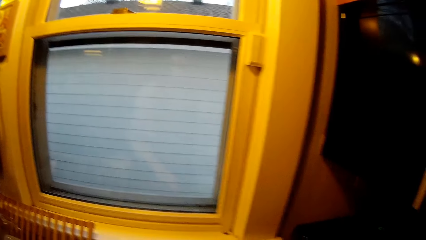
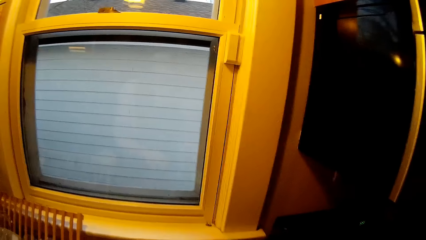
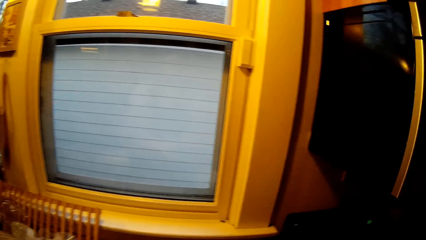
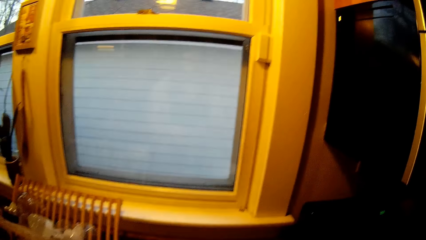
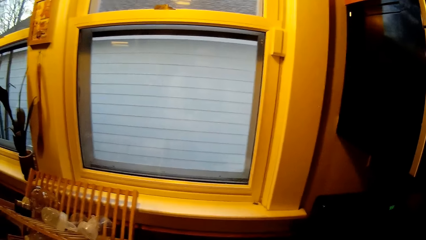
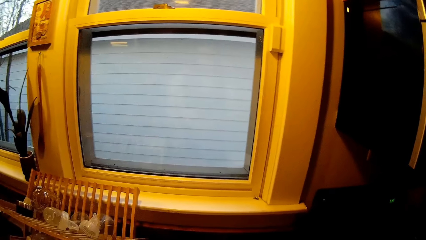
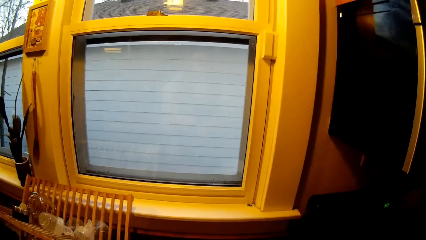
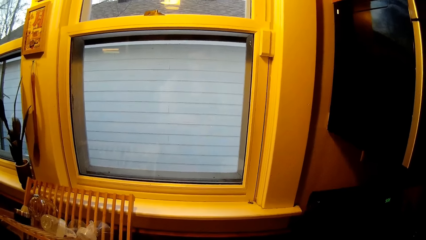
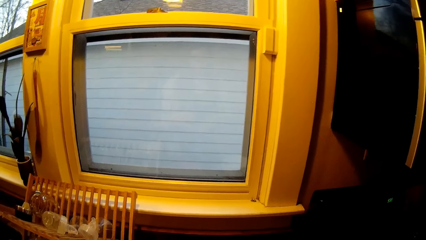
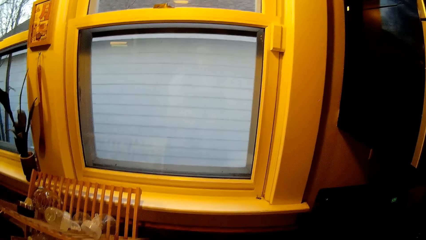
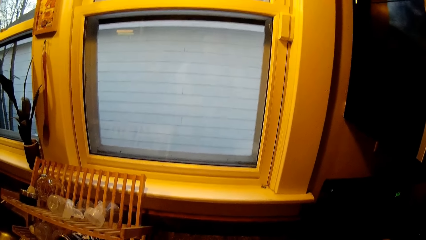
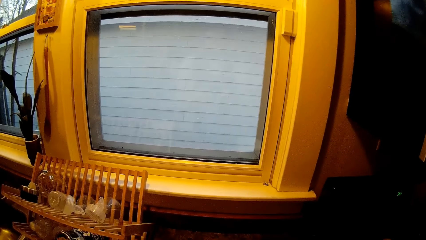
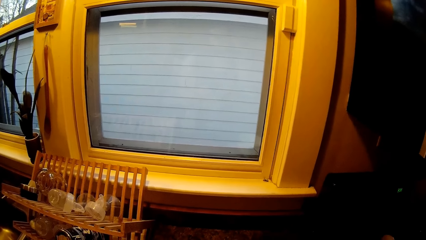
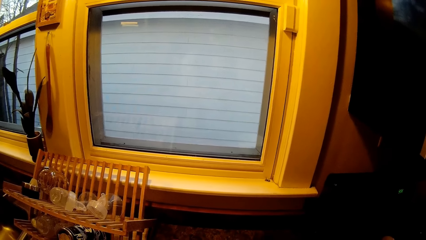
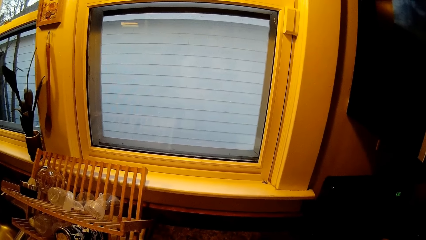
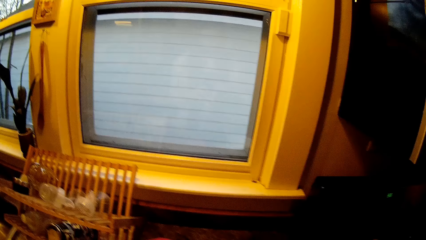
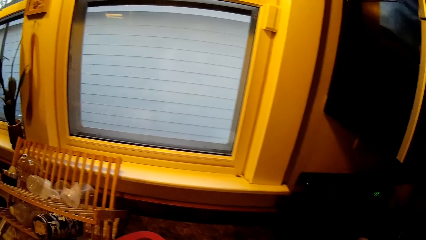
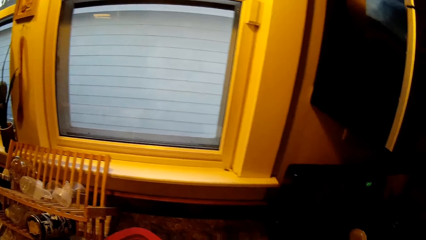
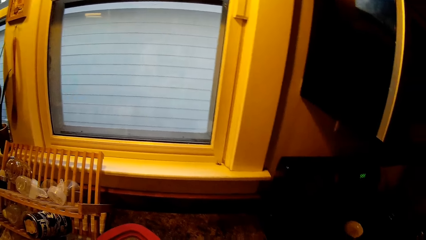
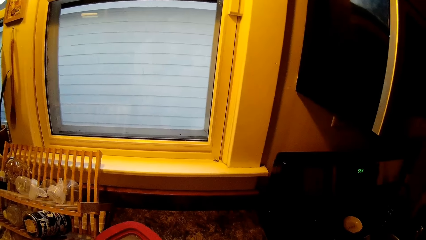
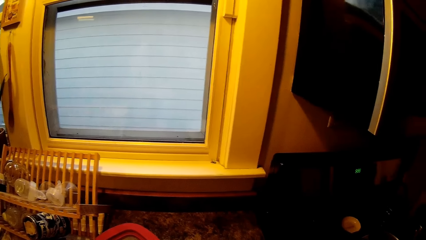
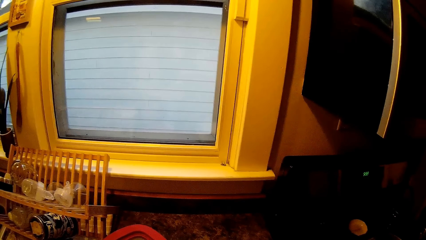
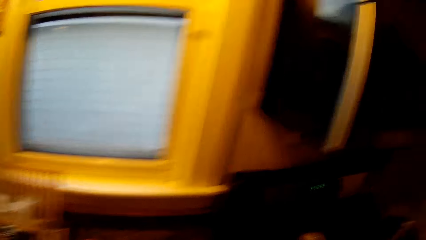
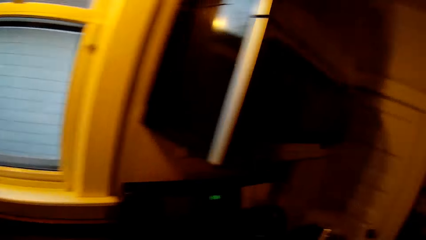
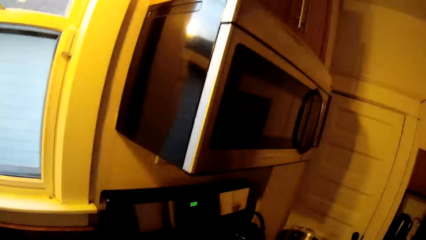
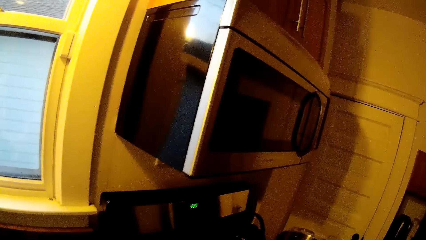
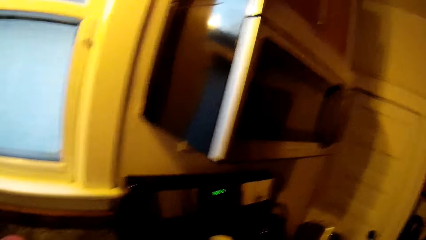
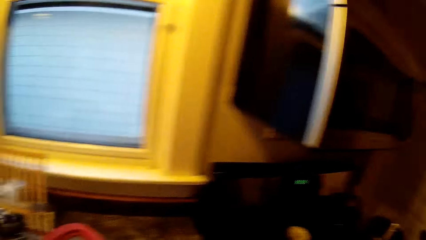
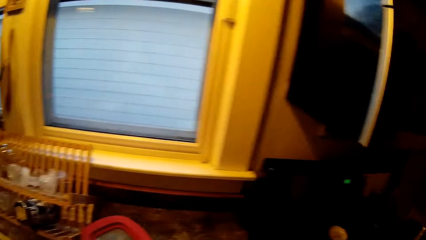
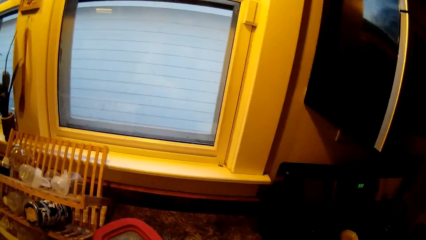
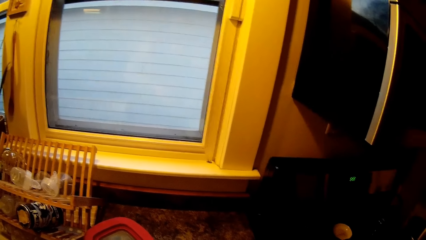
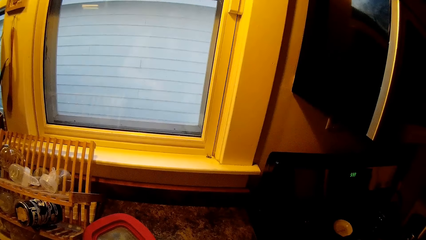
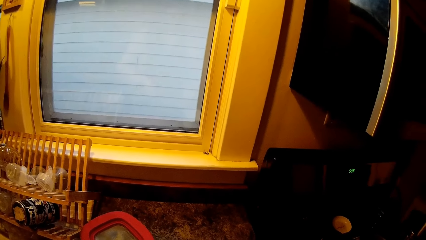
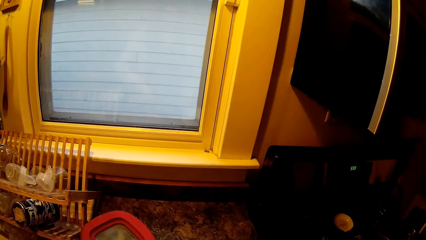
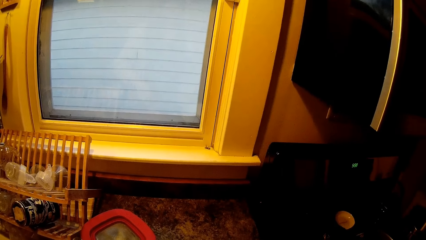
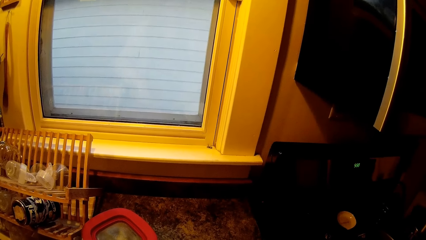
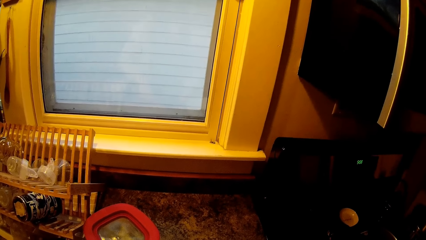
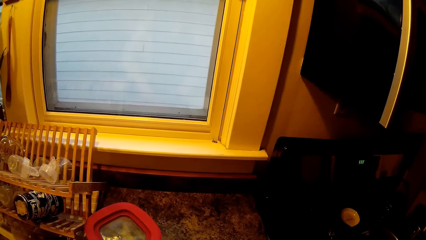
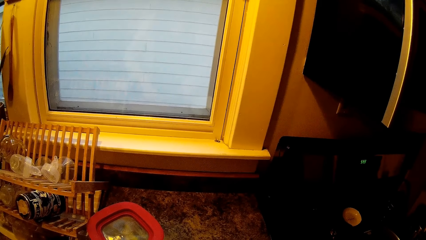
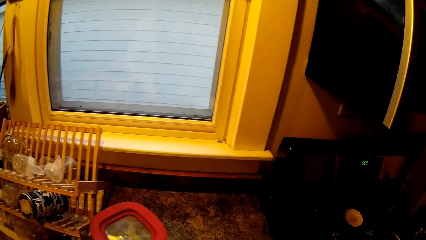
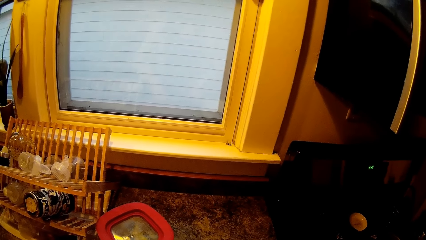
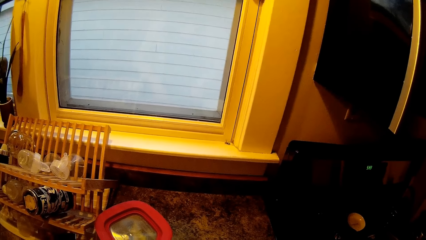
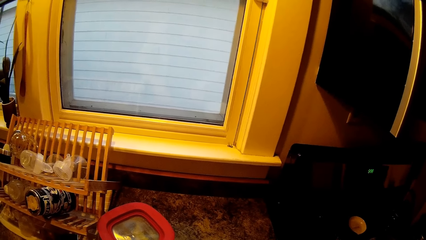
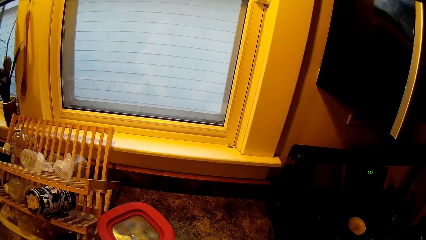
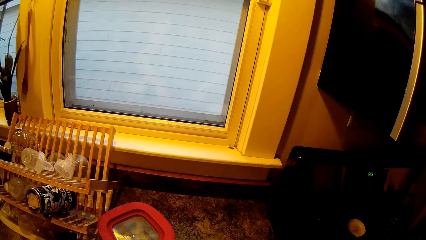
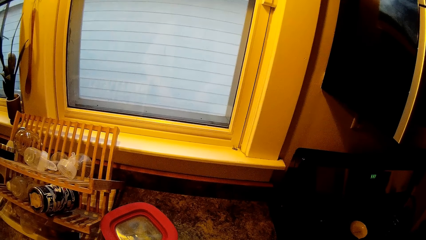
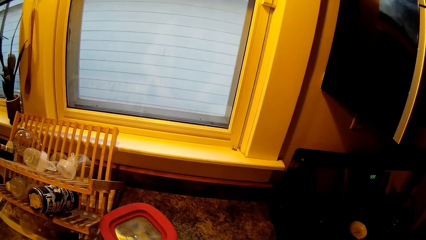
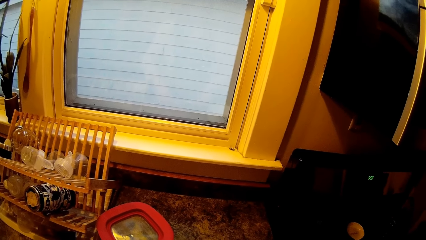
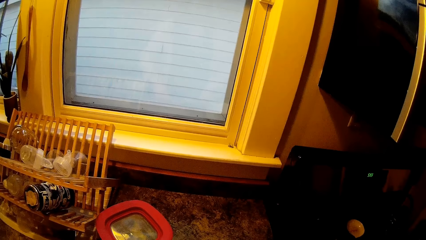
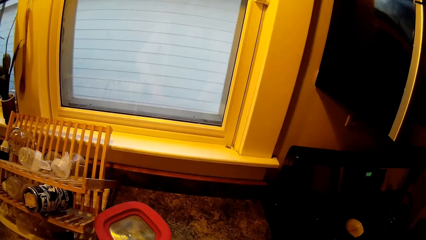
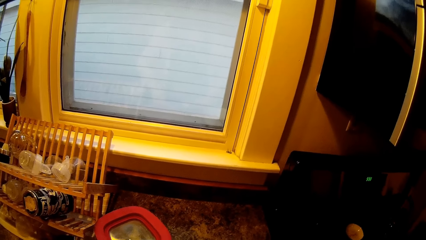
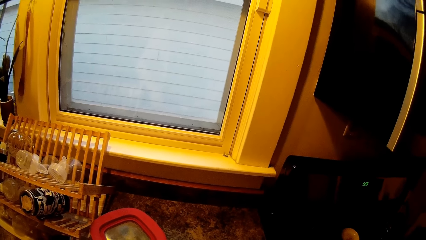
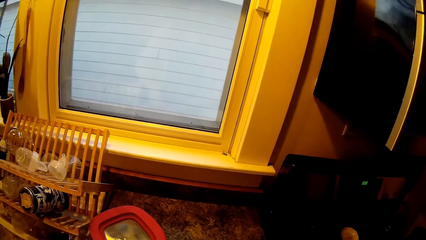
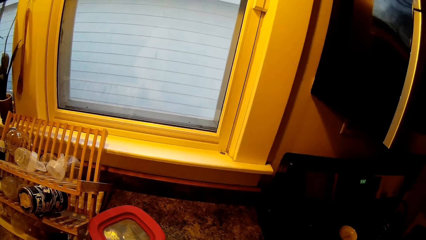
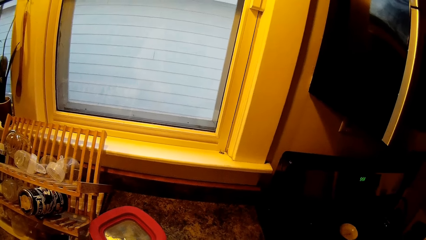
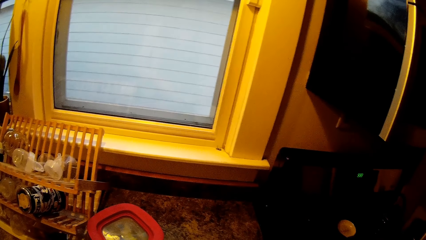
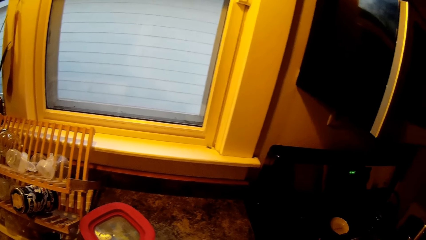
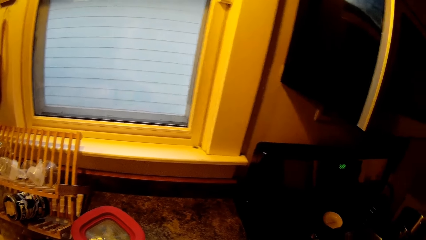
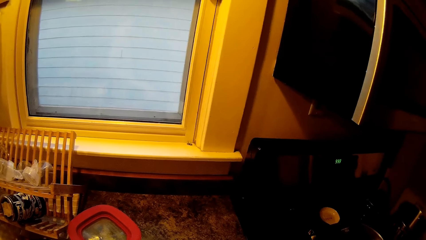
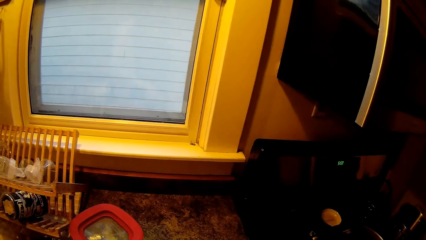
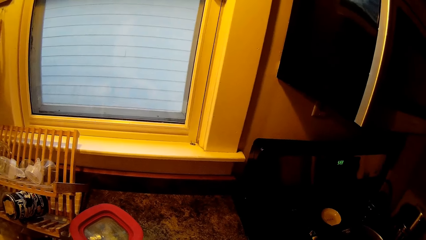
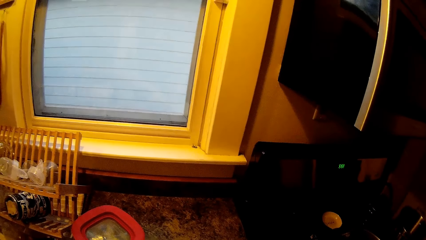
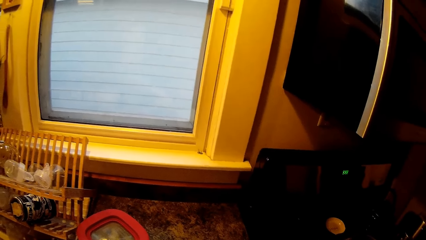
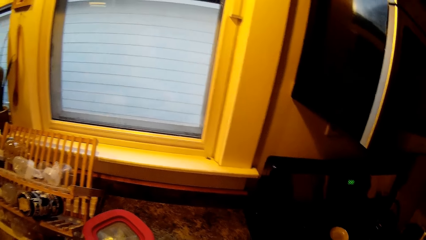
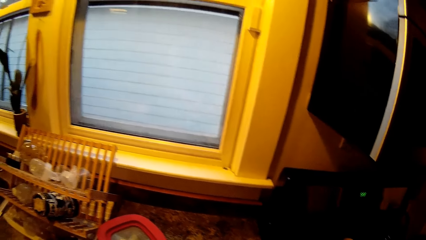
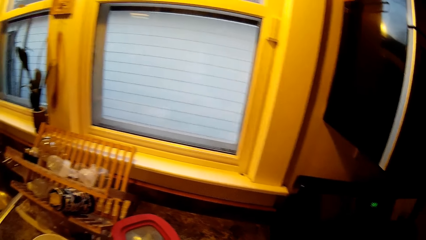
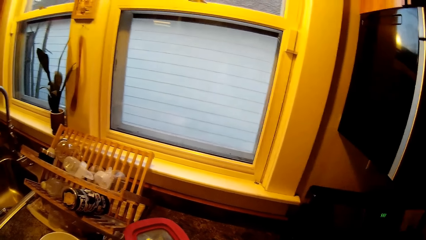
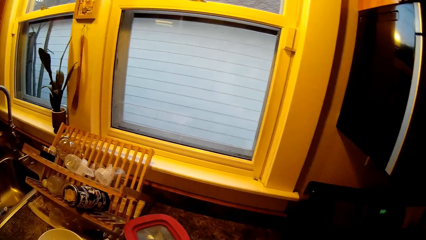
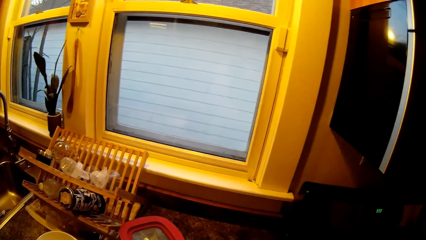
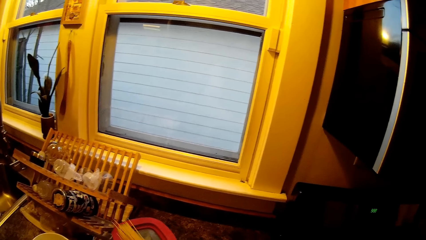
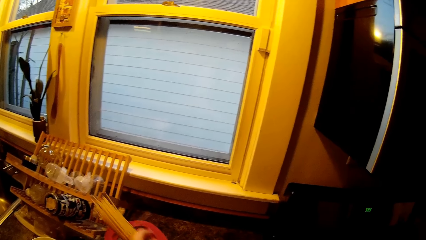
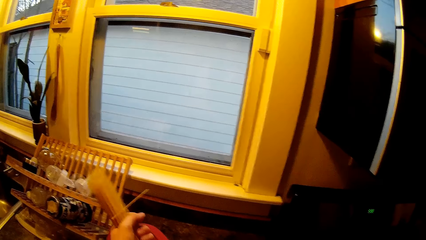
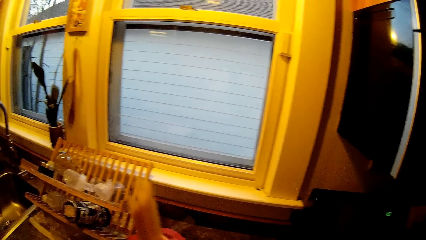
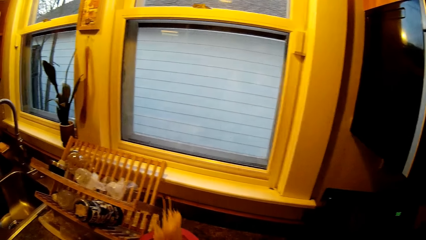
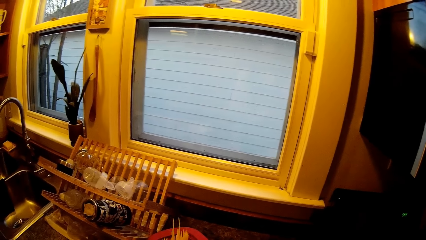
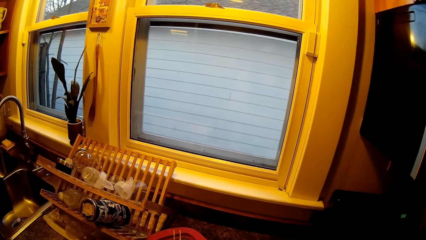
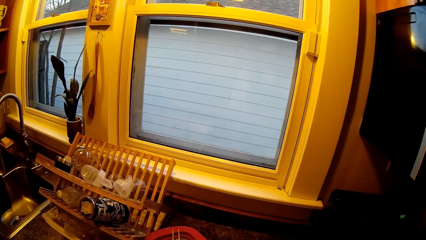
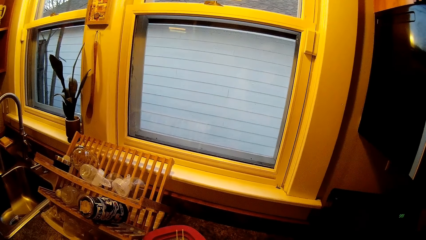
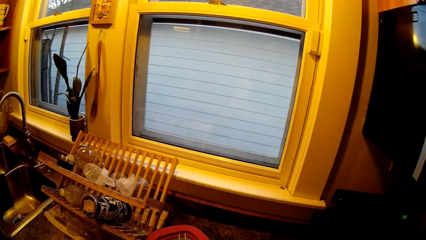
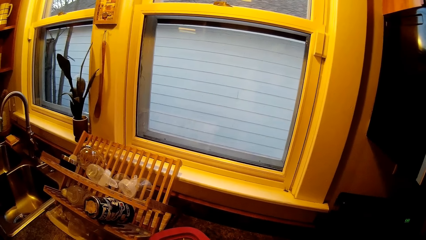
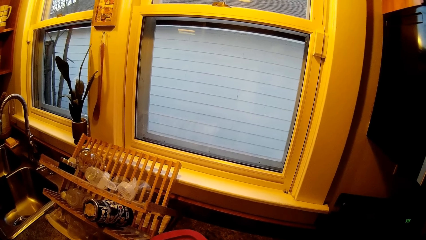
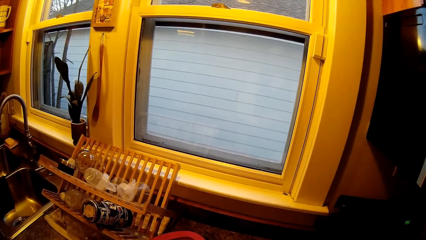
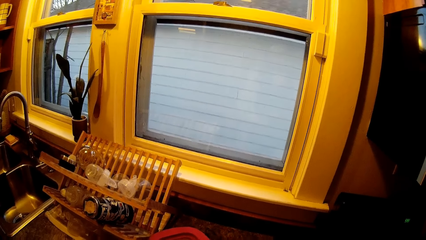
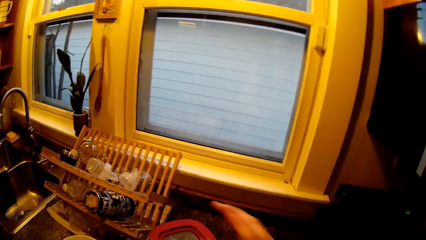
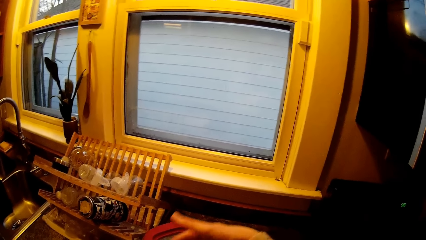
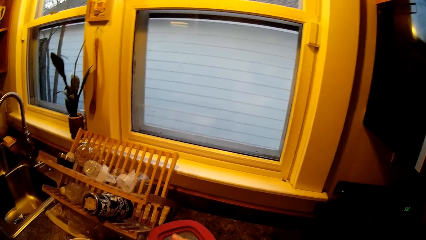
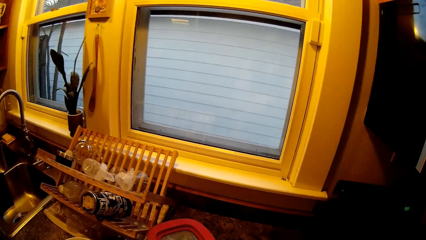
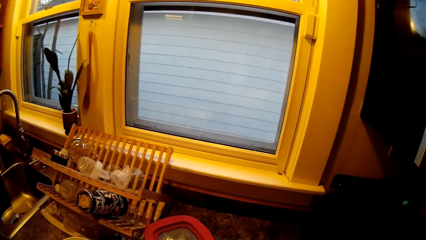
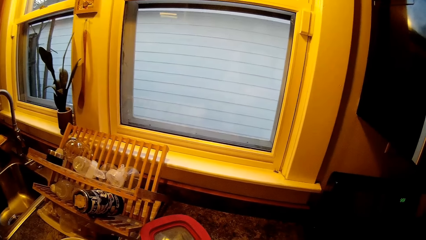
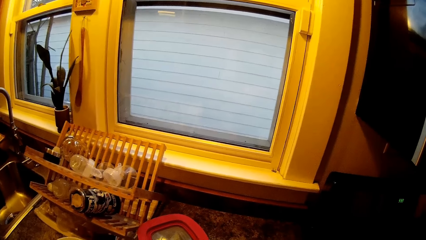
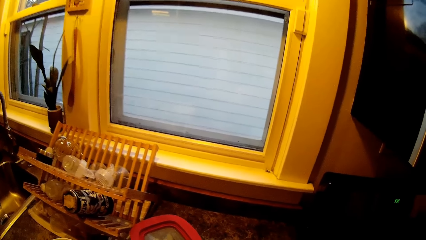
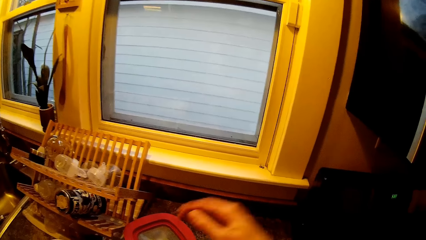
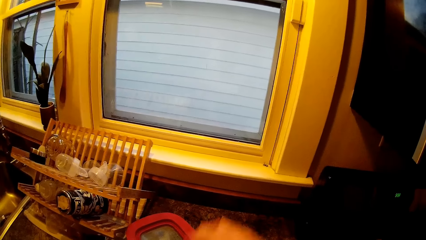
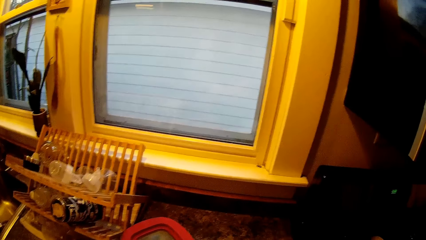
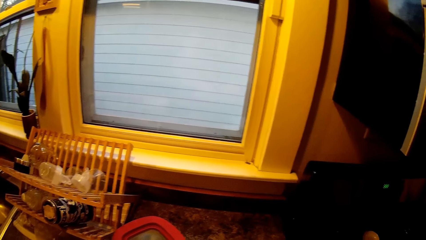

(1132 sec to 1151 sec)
The camera wearer converses with the man. She arranges spaghetti with her hands. She puts the spaghetti in the bowl.
